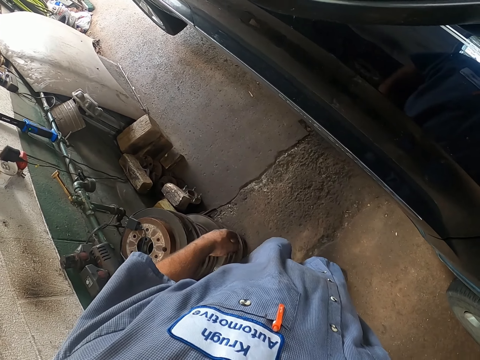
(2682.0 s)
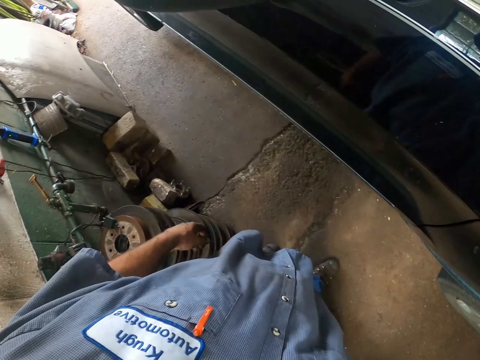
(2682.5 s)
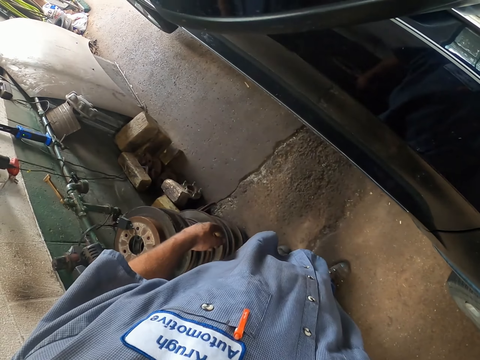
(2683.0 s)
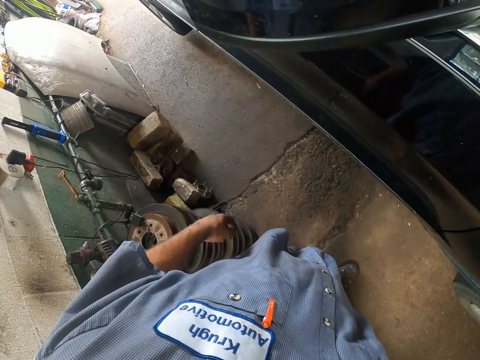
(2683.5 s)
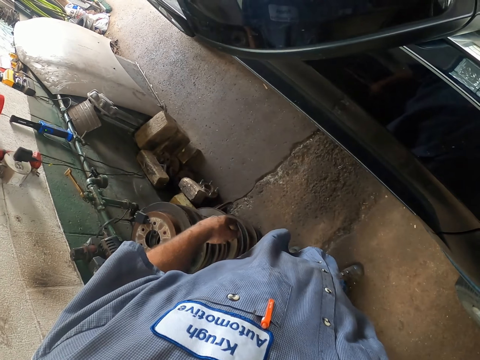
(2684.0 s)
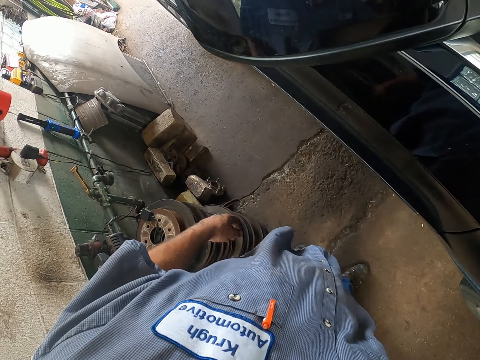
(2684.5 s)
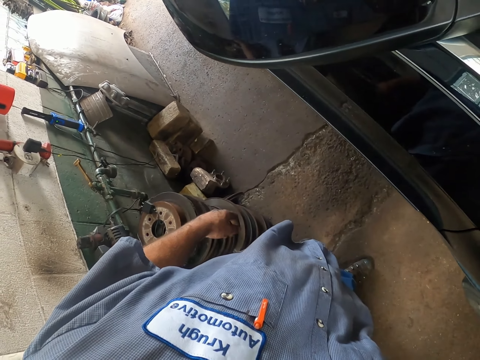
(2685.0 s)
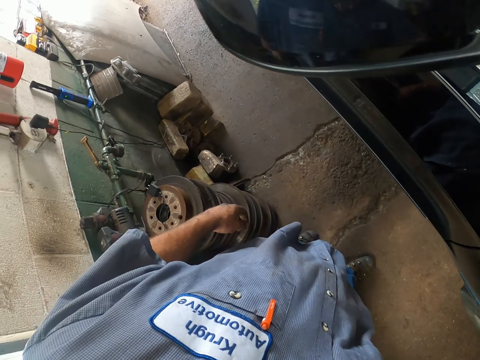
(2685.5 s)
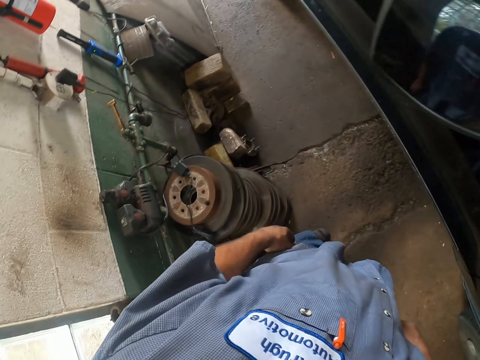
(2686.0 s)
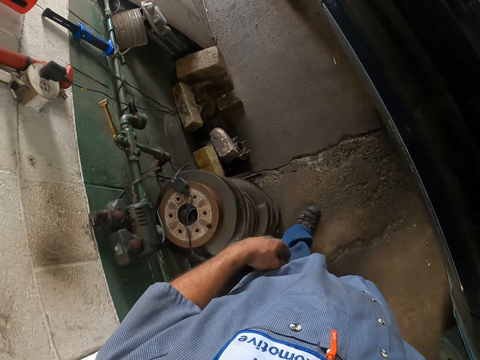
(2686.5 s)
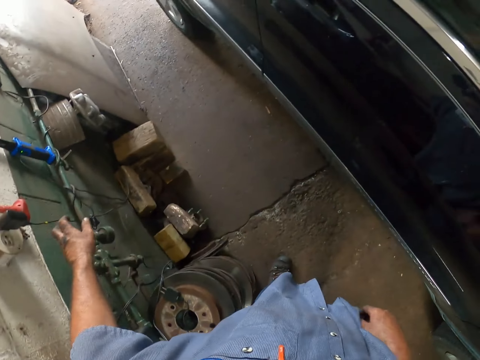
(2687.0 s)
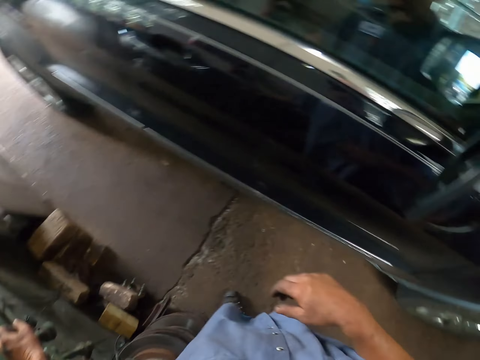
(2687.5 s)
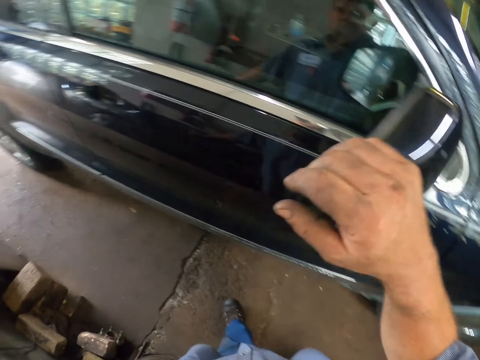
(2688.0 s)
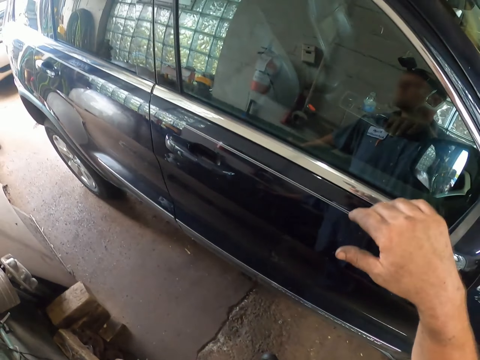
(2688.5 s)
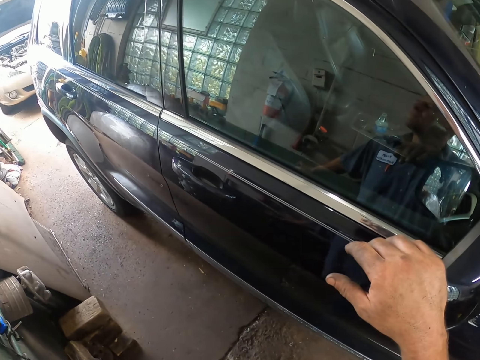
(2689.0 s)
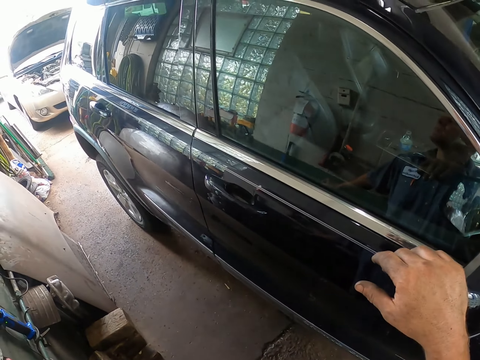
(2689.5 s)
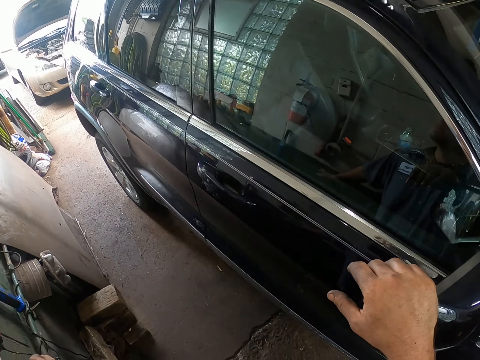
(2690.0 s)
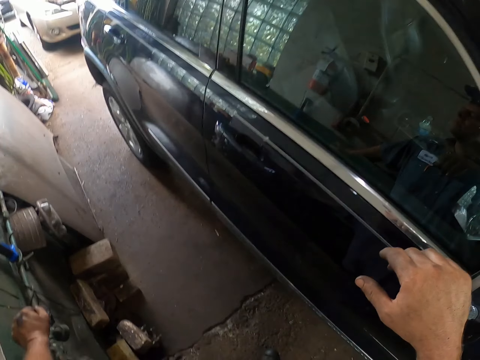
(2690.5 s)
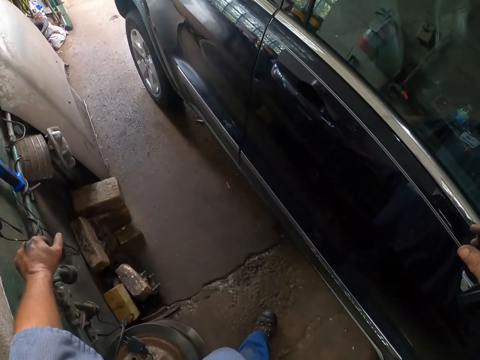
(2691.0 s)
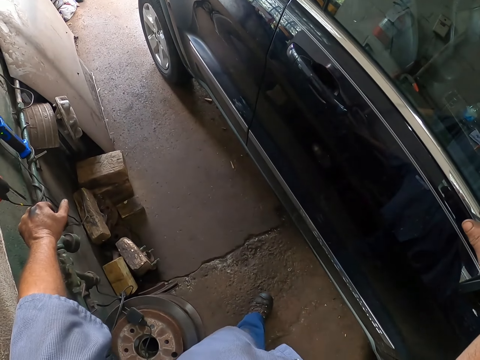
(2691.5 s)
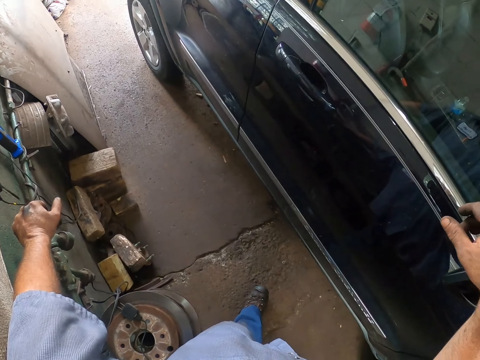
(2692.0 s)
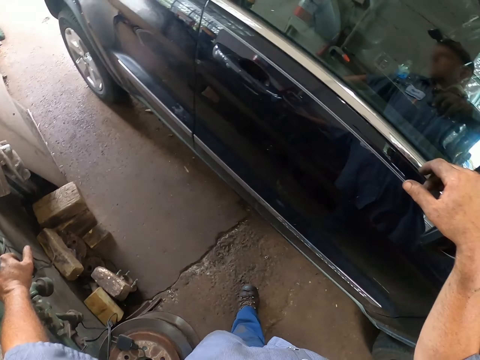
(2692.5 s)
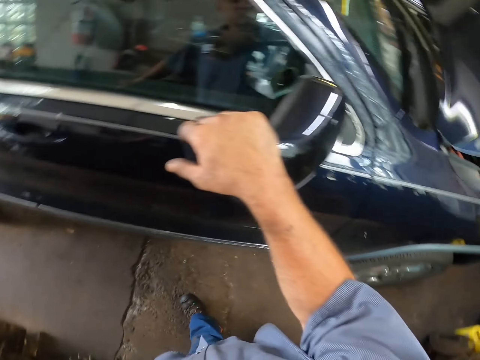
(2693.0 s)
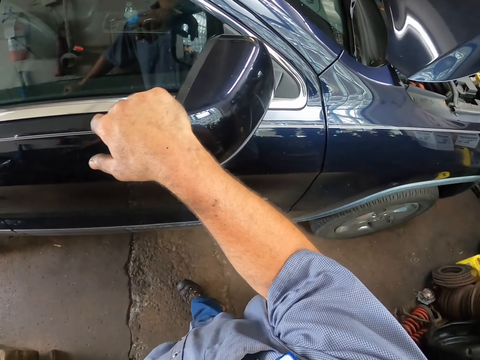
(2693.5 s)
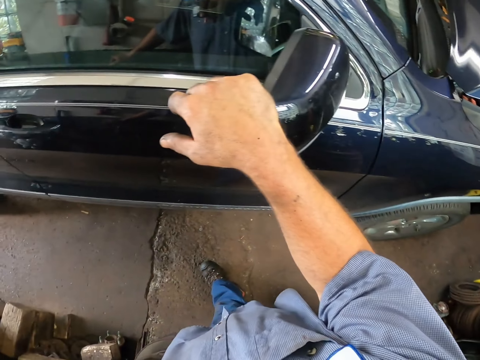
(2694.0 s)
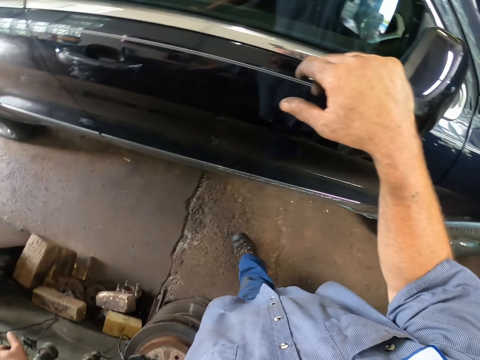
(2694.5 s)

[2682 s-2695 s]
The camera wearer moves the hand to the metal. They touch a pipe. They stare at the car. They move the hand on the side mirror. They place a hand on the car. They stare at the car.

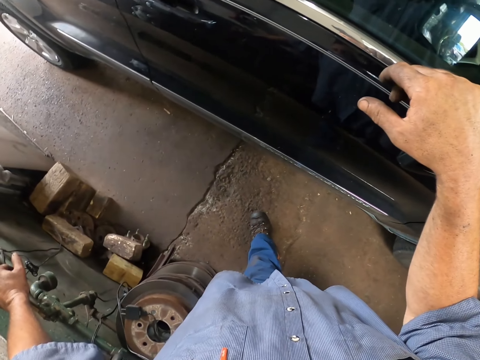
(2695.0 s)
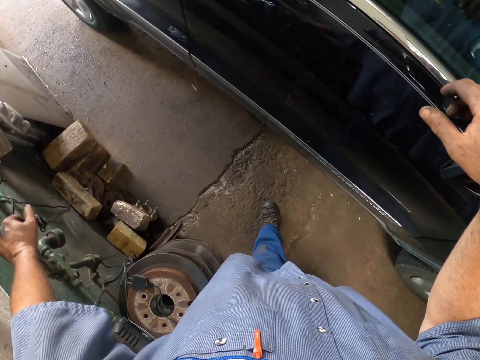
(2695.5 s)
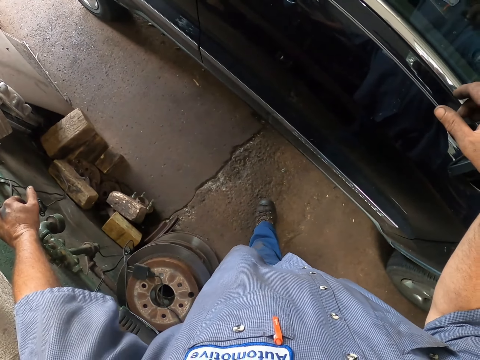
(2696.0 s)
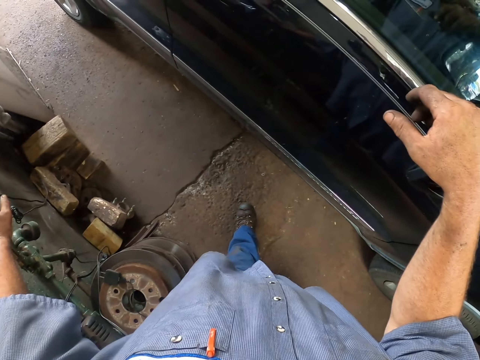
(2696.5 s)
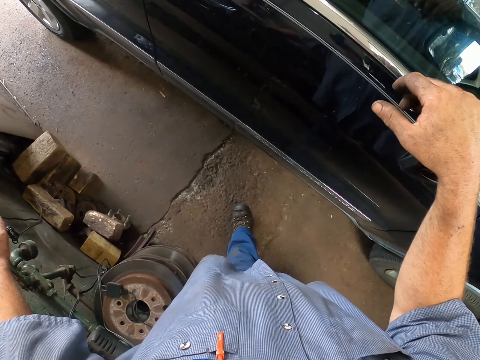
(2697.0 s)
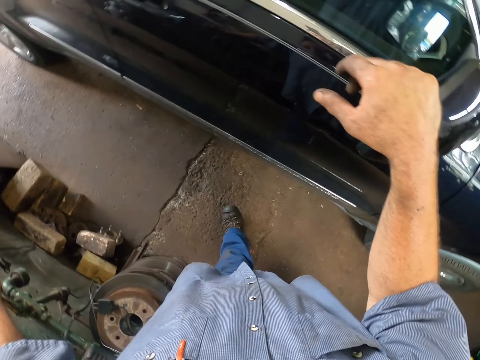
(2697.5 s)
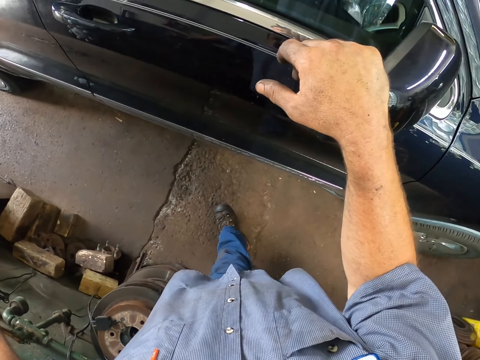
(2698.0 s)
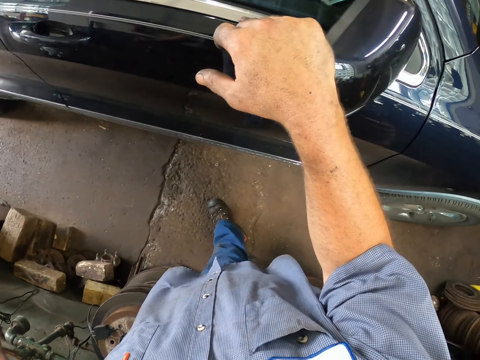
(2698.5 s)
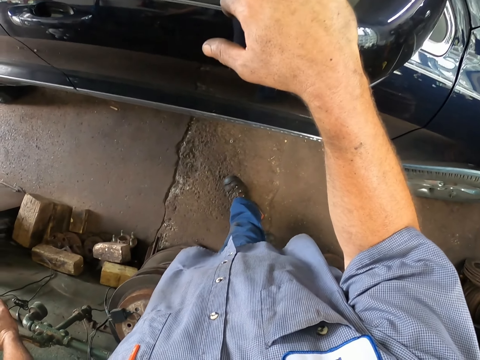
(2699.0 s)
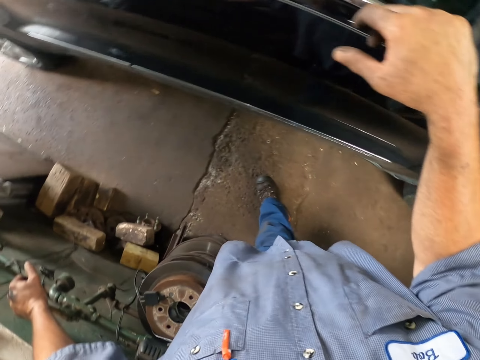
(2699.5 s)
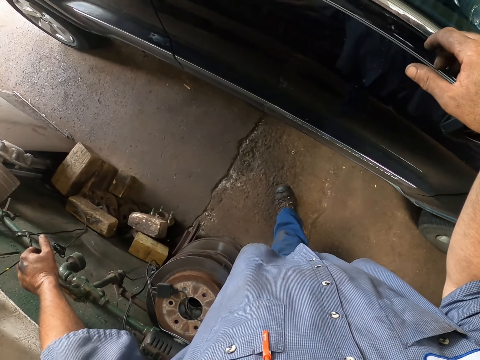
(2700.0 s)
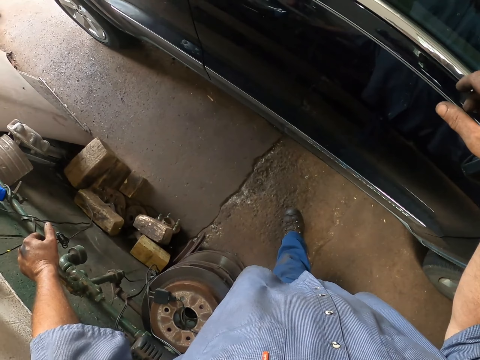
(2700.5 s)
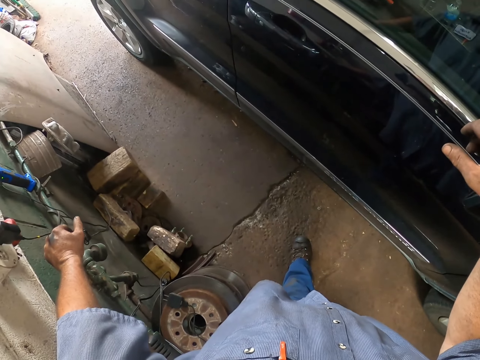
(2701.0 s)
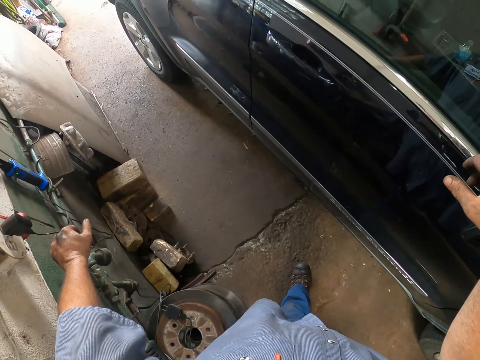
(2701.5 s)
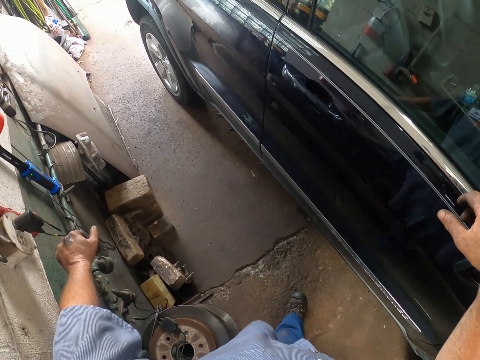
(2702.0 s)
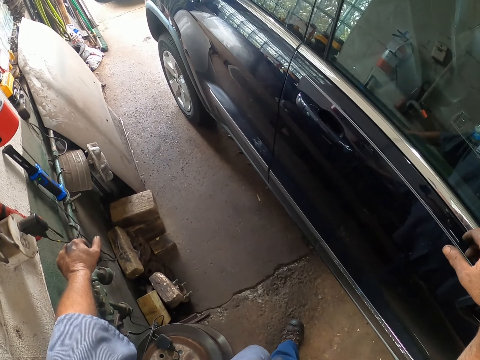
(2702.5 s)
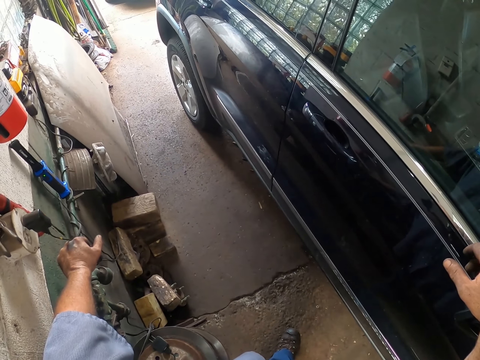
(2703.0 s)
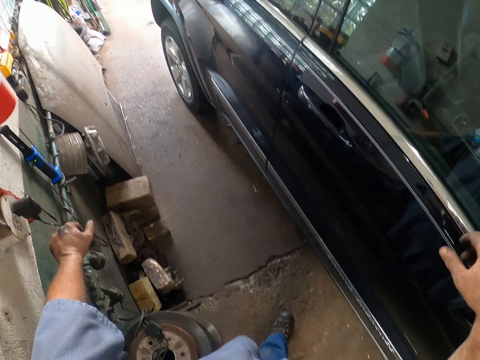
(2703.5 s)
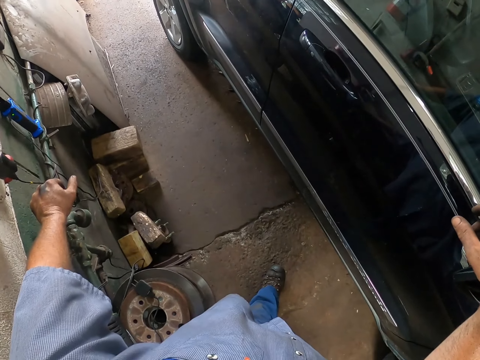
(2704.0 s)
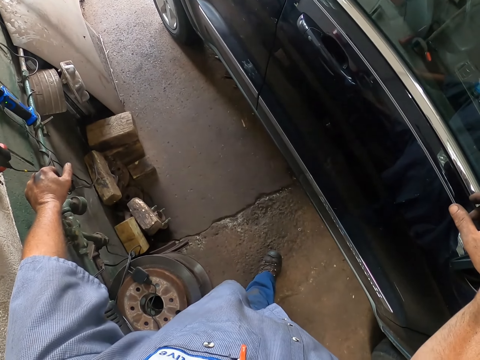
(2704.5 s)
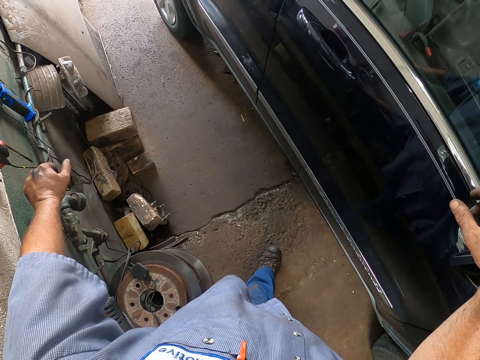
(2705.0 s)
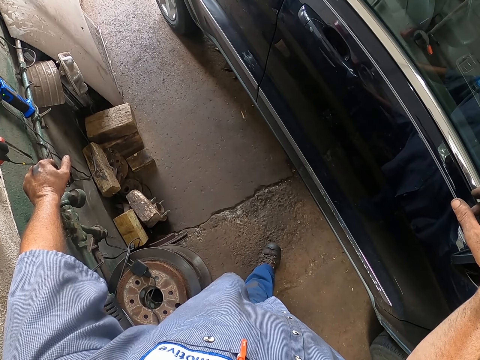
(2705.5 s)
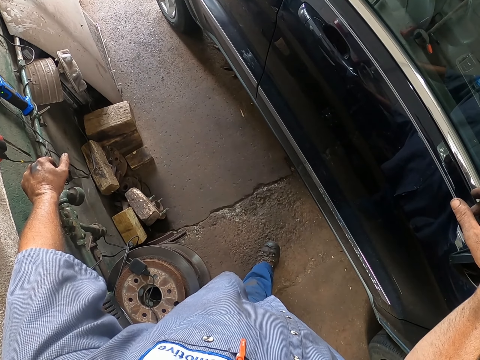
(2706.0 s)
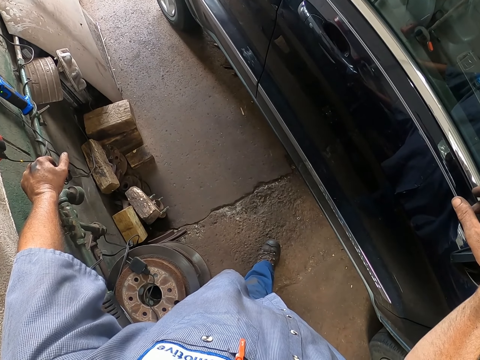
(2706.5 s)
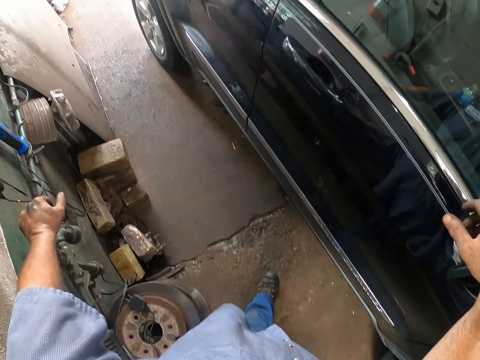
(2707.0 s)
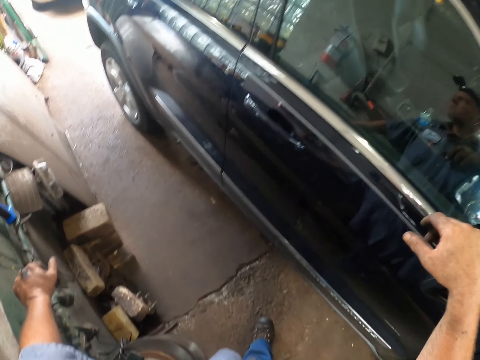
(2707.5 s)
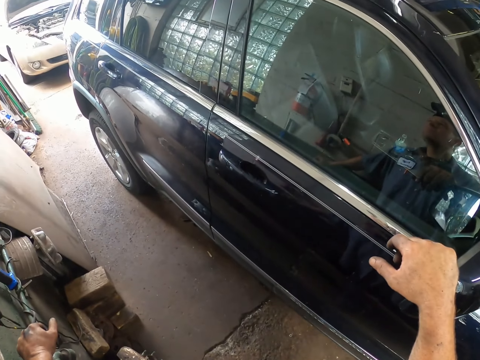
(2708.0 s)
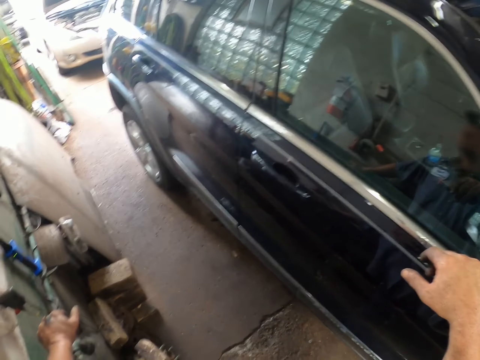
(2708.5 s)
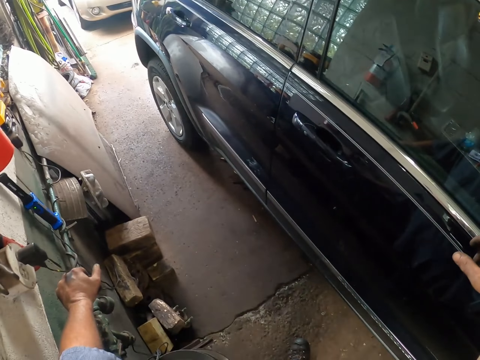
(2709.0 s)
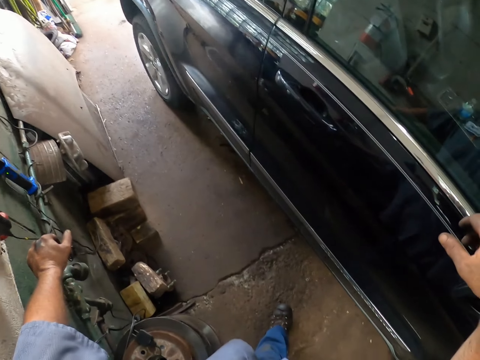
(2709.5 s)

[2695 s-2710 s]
The camera wearer stares at the car.
